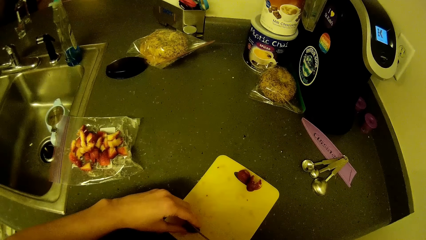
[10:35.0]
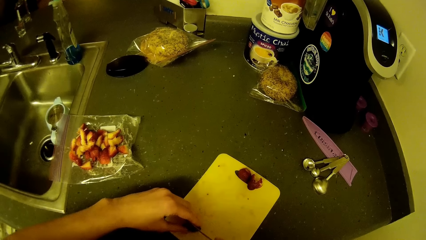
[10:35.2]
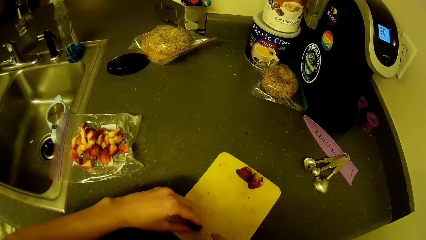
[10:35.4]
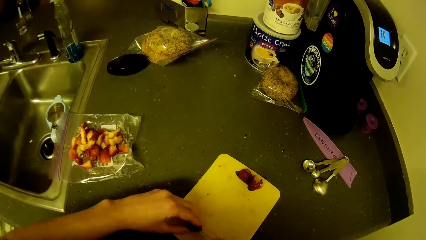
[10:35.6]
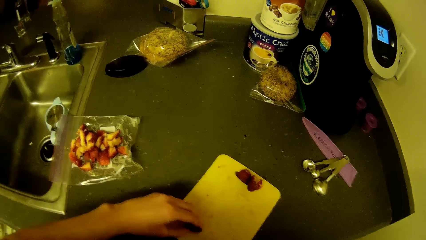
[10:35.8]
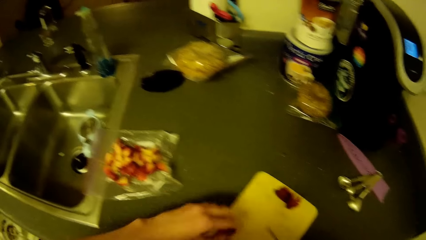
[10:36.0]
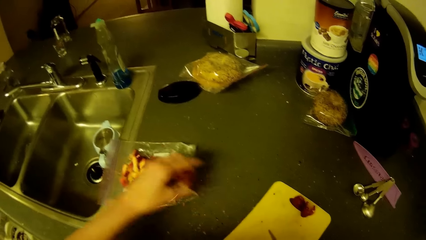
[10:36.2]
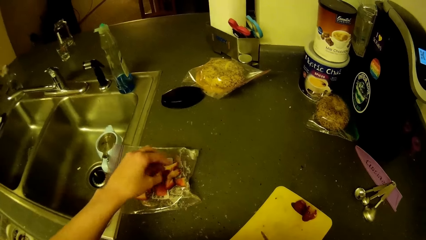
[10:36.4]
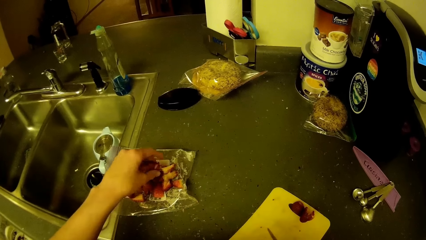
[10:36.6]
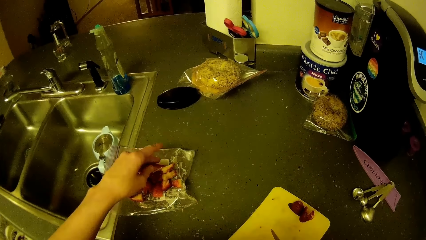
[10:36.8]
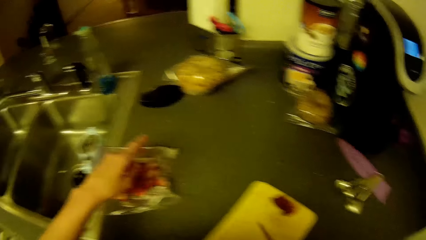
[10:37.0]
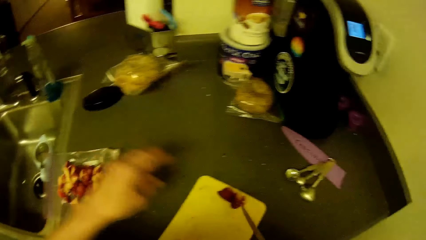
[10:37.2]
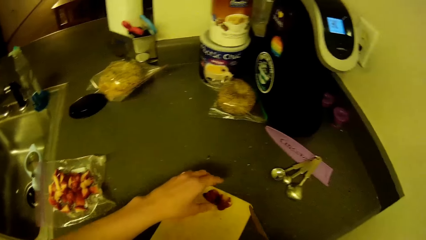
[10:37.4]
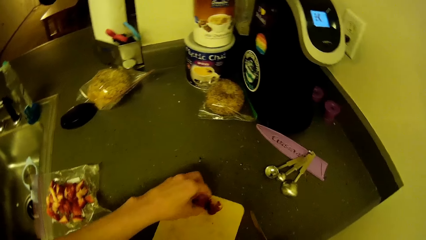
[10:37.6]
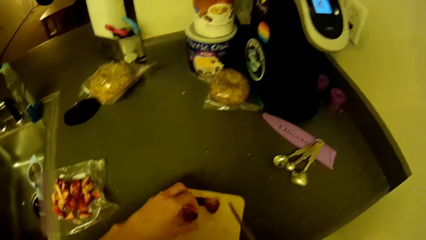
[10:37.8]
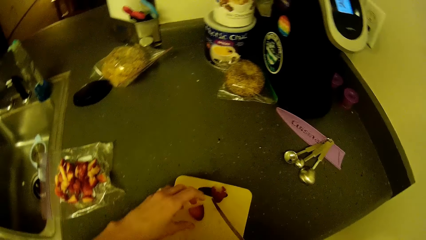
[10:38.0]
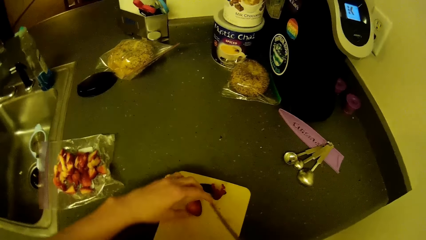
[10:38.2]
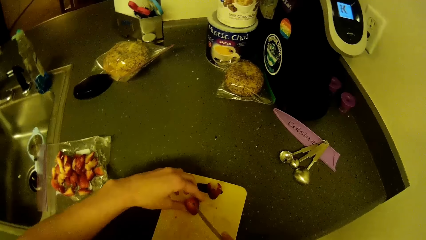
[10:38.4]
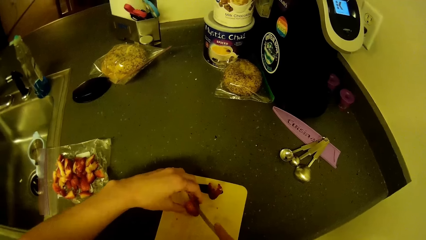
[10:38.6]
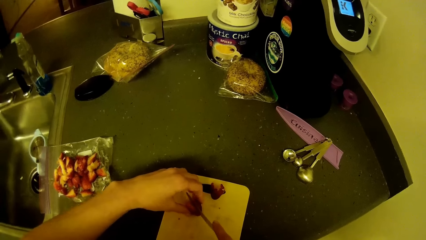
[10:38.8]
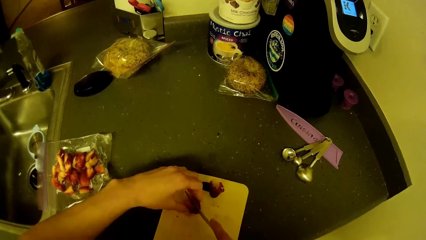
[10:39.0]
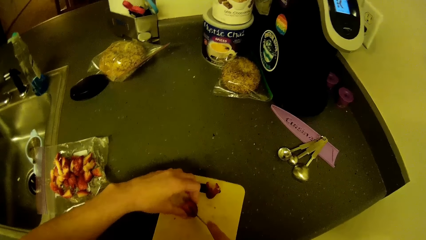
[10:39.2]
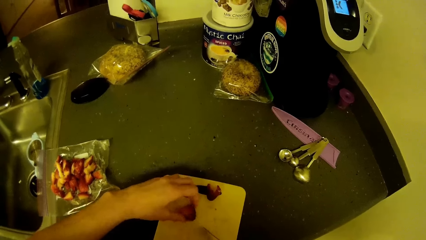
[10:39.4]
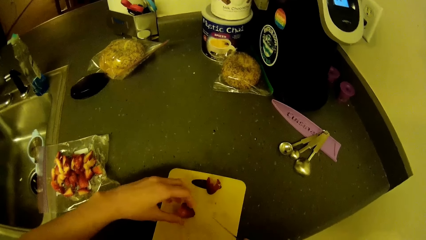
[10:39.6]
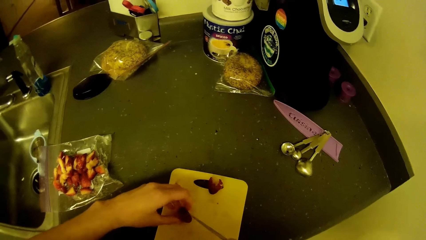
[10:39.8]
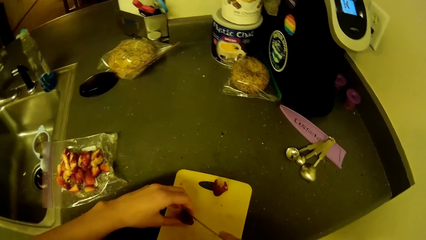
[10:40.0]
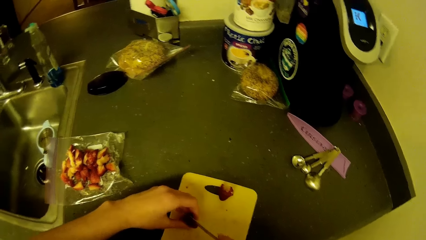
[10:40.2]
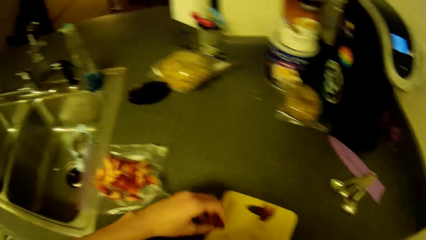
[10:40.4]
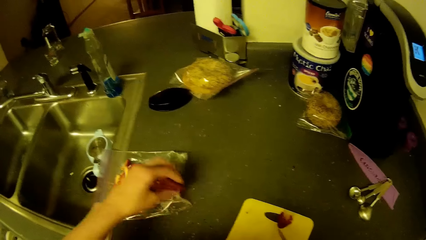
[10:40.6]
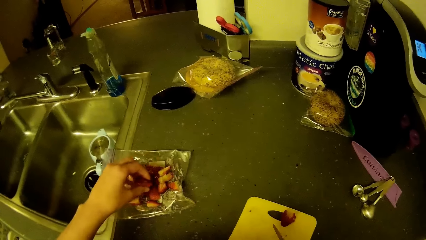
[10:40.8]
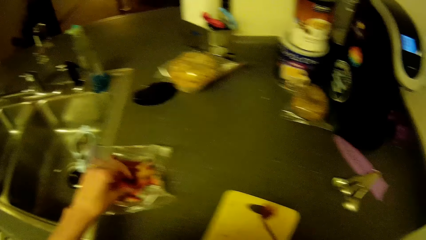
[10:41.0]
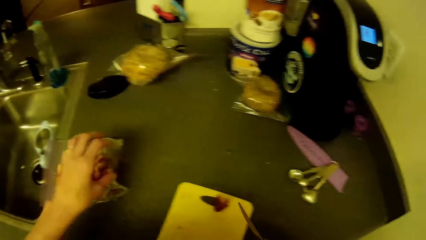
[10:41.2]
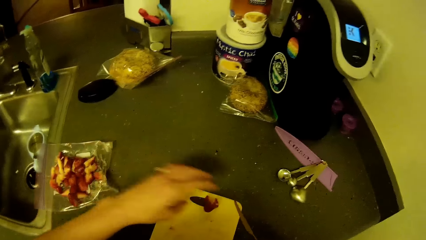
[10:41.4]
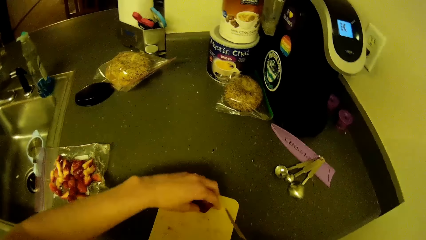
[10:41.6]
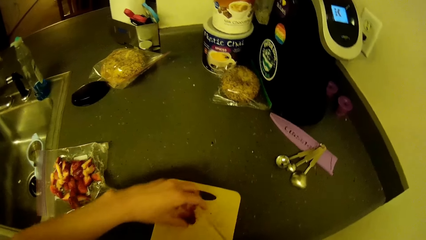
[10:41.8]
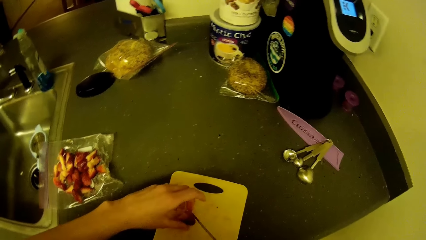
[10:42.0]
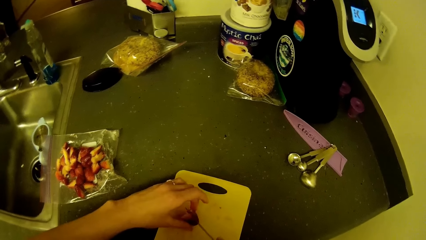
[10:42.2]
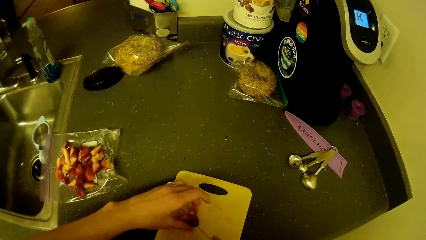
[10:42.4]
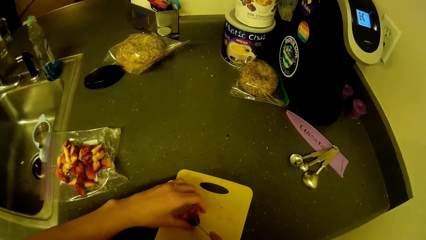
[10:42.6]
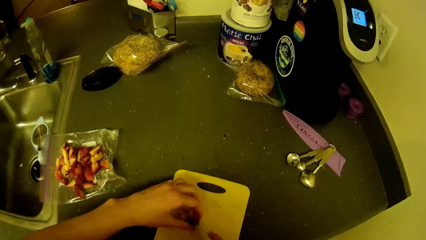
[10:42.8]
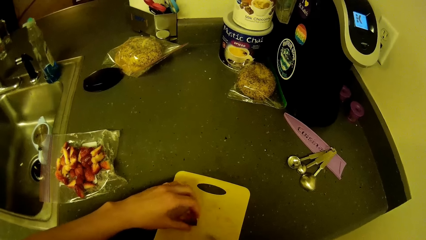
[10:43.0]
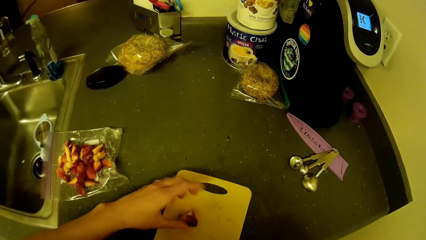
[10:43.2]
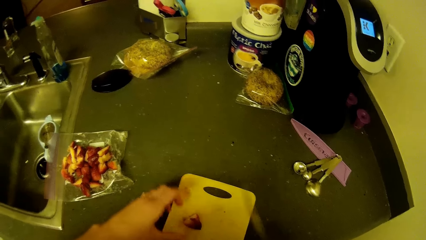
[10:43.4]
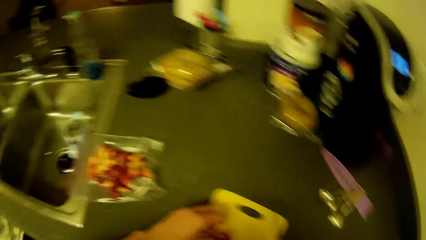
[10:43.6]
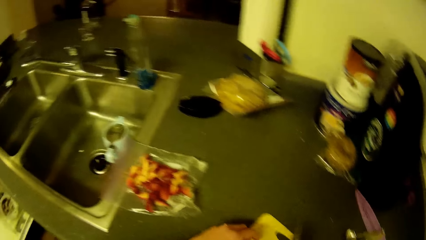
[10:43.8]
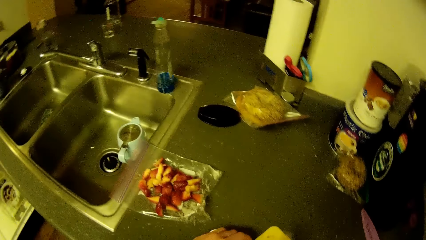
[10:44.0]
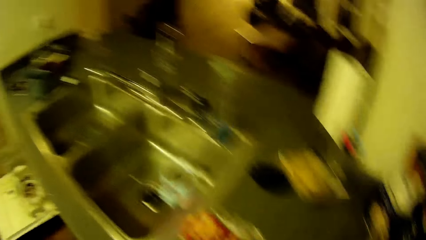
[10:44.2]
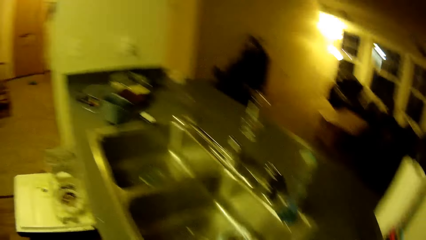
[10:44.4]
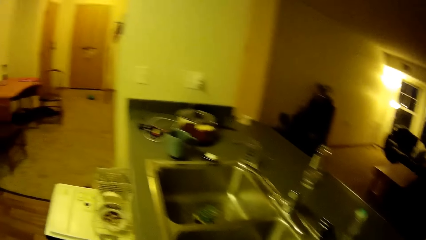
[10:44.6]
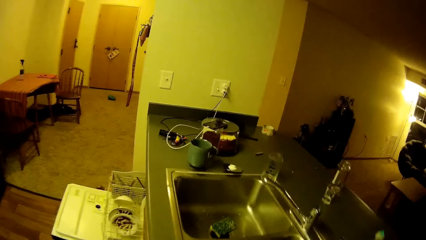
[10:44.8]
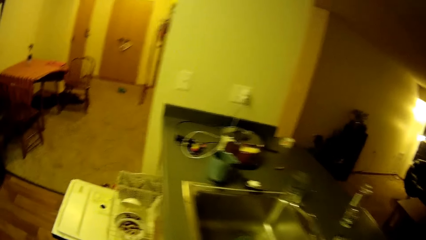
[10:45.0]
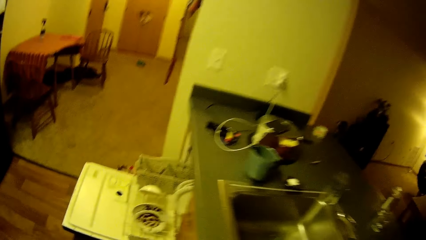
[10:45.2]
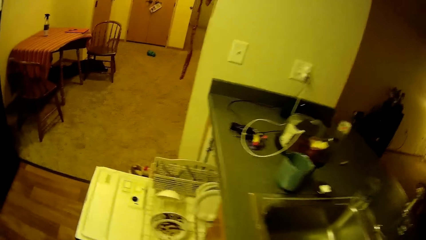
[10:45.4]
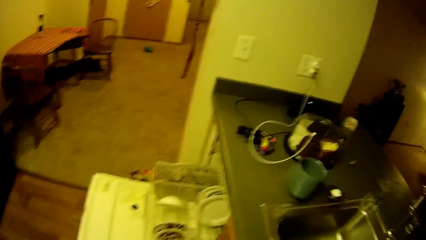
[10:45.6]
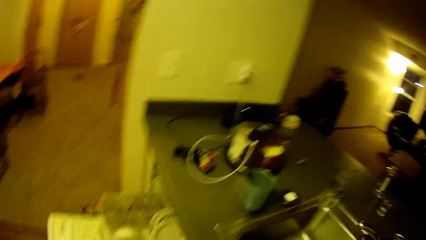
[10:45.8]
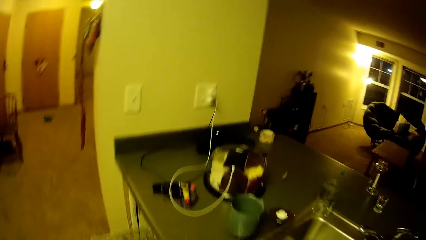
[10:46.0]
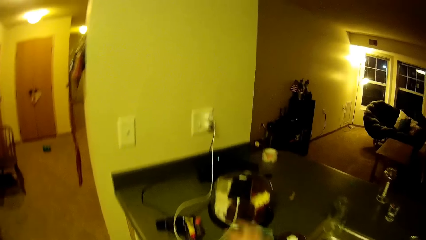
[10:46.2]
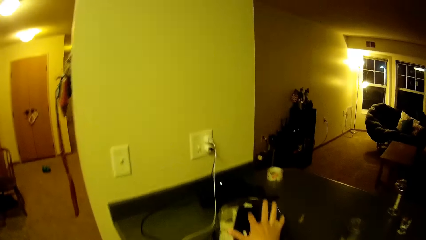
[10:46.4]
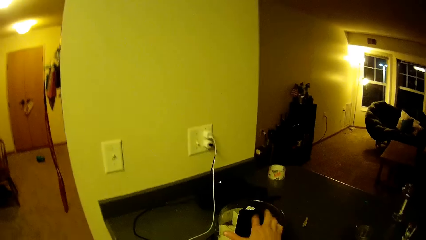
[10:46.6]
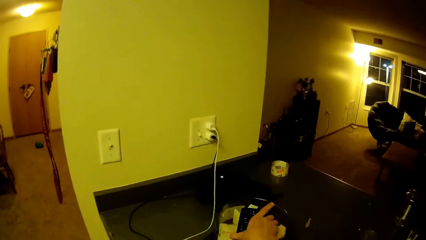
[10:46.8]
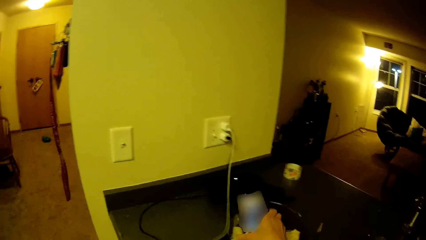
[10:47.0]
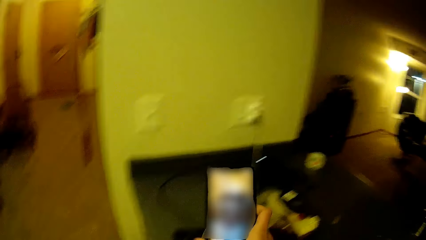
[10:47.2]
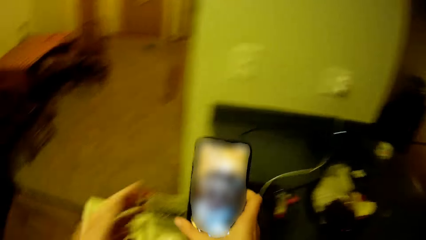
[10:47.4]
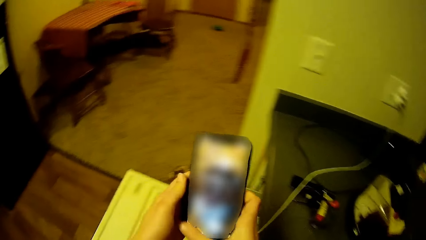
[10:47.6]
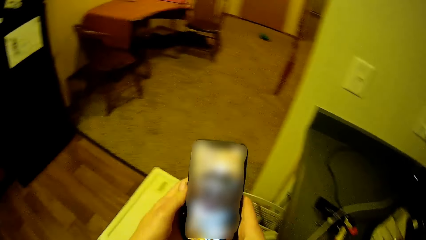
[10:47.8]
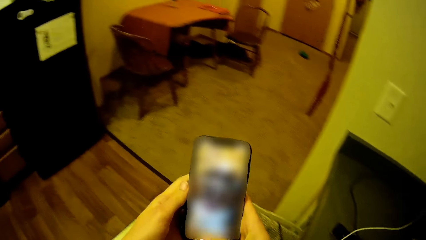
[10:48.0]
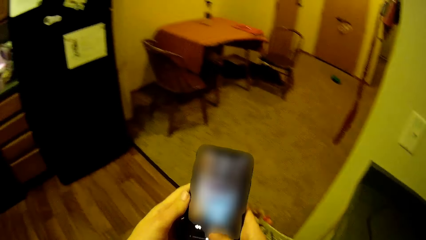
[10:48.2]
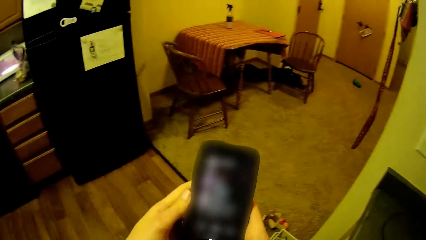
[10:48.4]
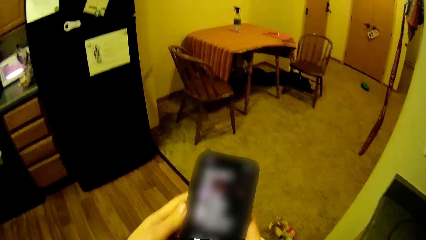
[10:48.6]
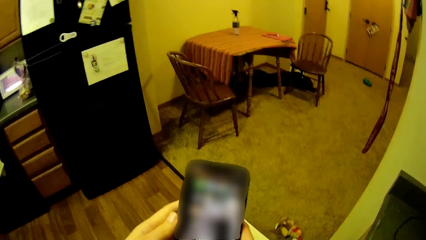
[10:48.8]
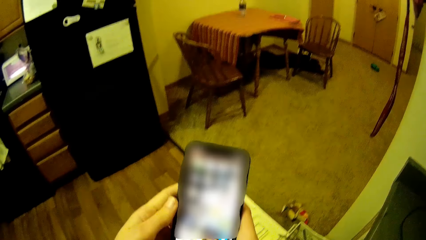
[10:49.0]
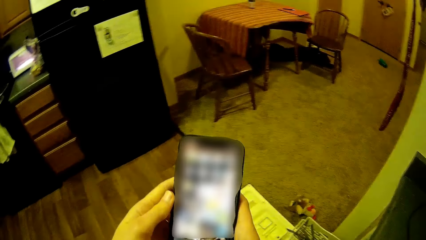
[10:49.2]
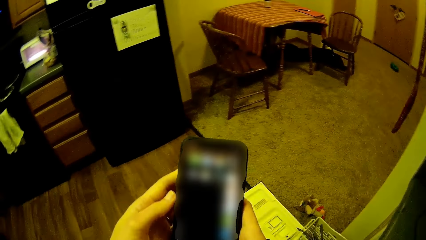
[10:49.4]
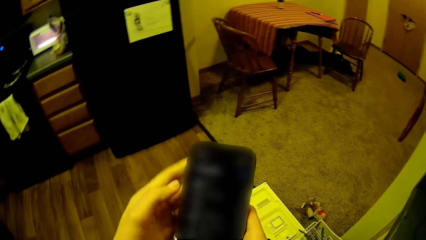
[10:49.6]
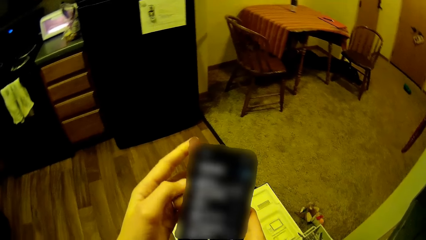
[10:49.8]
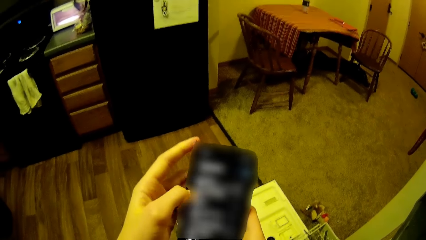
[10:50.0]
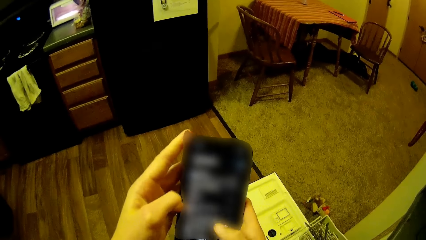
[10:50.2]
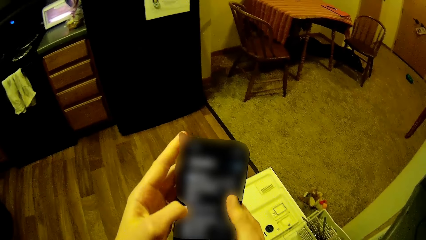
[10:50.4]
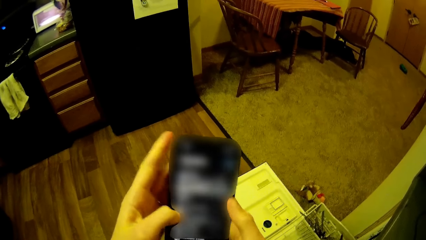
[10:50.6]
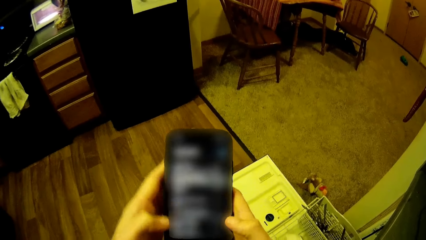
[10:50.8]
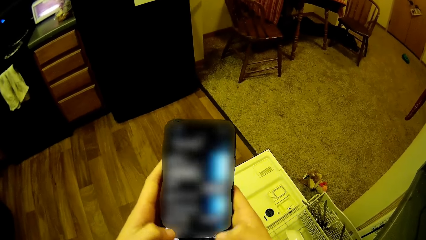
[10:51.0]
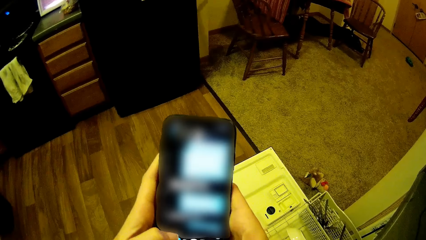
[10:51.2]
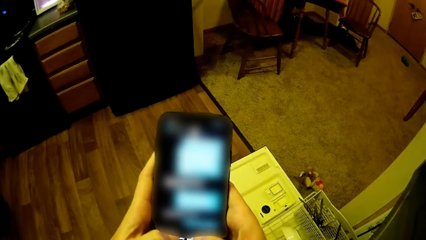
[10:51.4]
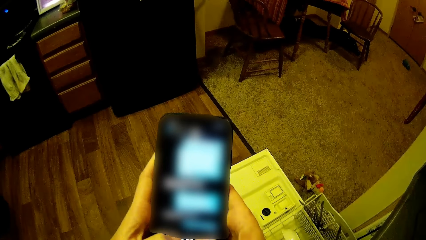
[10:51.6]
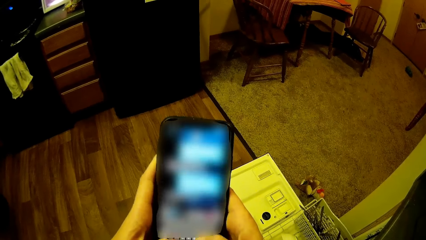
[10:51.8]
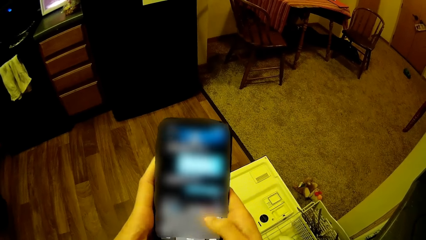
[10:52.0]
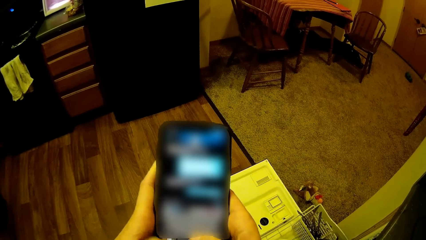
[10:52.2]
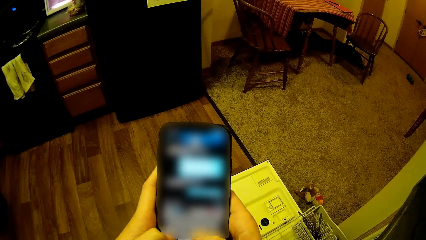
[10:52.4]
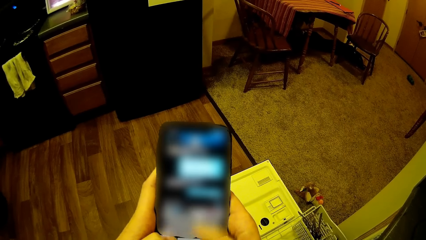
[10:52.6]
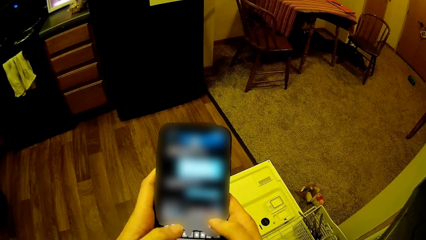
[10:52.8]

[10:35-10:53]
The camera wearer drops the slices of berry or strawberry on the plastic zip bag with her left hand. She selects a piece of berry from the cutting board with her left hand. She moves the strawberry. She slices the berry on the cutting board with the knife in her right hand. She drops the slices of berry on the plastic zip bag with her left hand. She moves a piece of berry on the cutting board with her left hand. She slices the berry on the cutting board with the knife in her right hand. She moves towards the left. She picks a phone from the top of a container with her right hand. She holds the phone with both hands and operates the phone in her hands.
